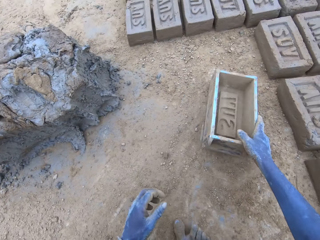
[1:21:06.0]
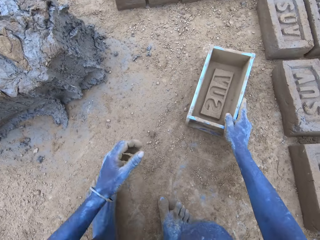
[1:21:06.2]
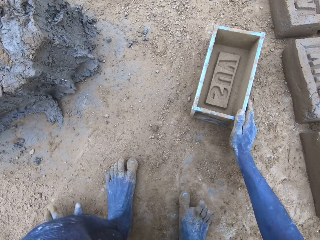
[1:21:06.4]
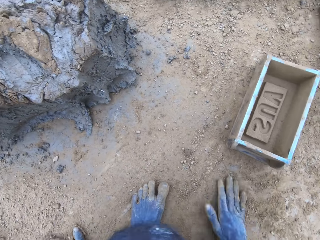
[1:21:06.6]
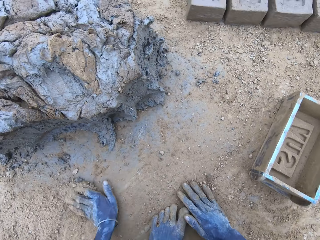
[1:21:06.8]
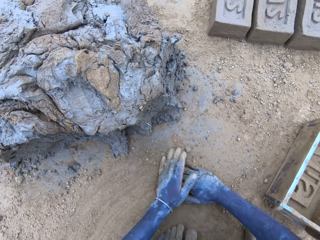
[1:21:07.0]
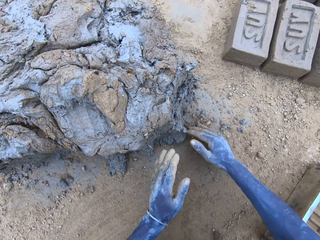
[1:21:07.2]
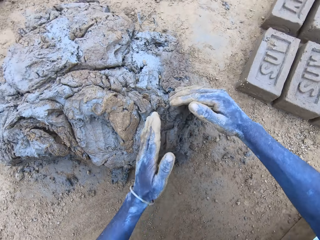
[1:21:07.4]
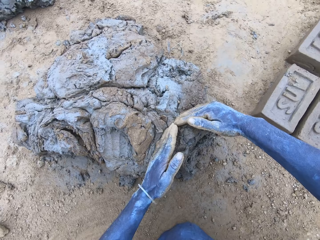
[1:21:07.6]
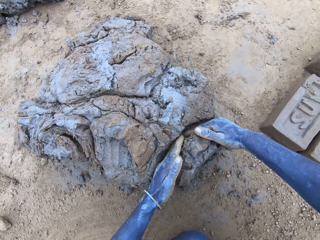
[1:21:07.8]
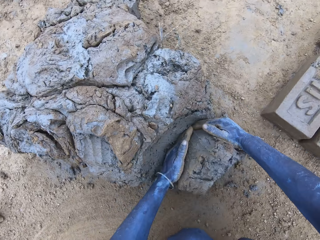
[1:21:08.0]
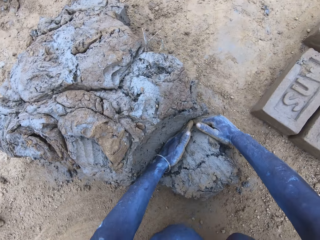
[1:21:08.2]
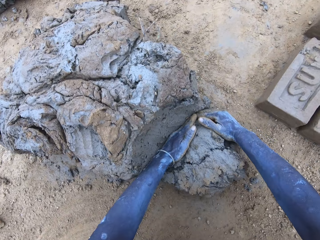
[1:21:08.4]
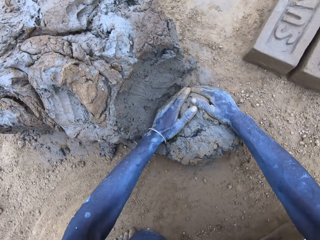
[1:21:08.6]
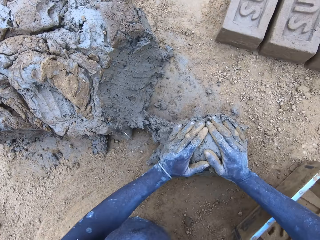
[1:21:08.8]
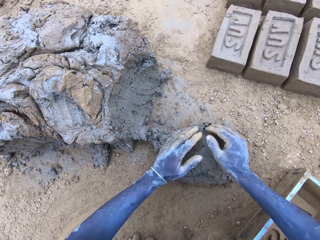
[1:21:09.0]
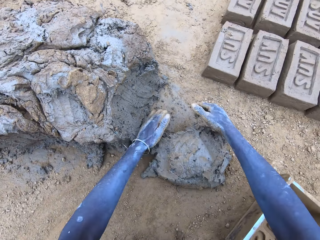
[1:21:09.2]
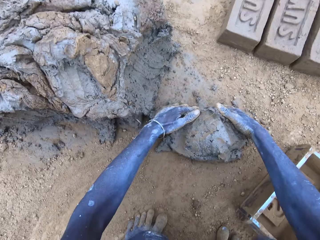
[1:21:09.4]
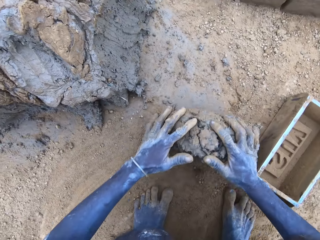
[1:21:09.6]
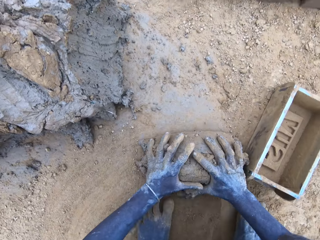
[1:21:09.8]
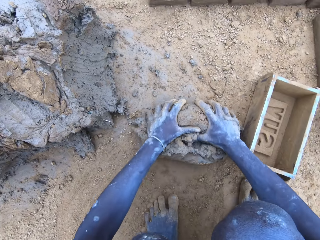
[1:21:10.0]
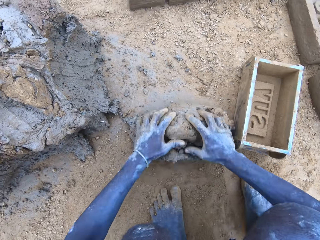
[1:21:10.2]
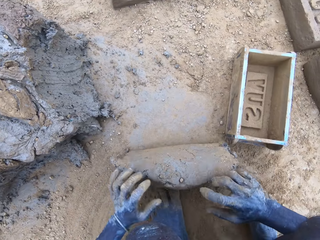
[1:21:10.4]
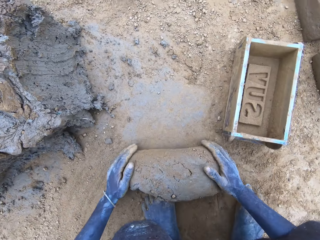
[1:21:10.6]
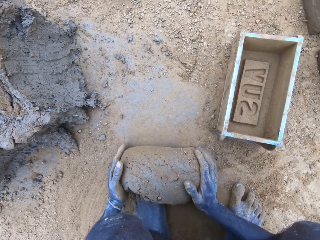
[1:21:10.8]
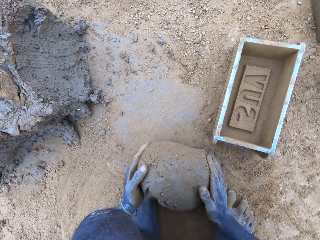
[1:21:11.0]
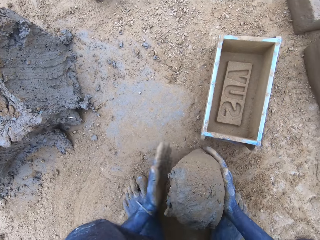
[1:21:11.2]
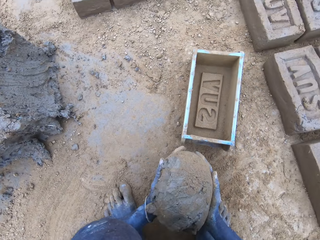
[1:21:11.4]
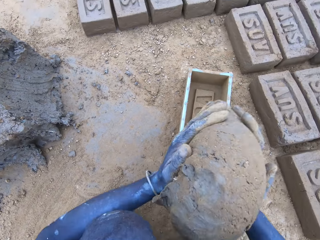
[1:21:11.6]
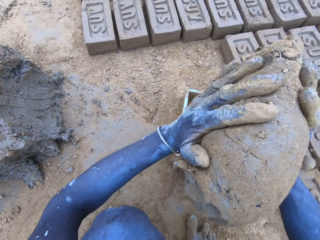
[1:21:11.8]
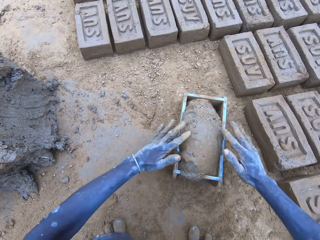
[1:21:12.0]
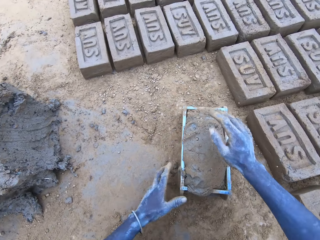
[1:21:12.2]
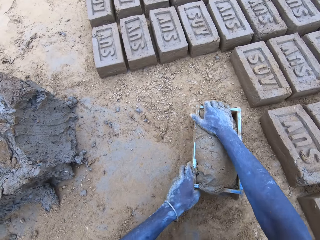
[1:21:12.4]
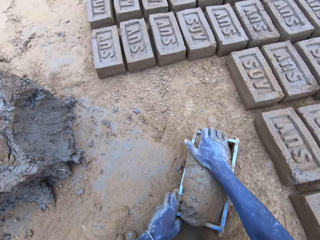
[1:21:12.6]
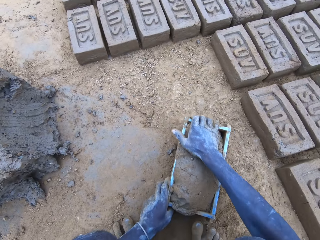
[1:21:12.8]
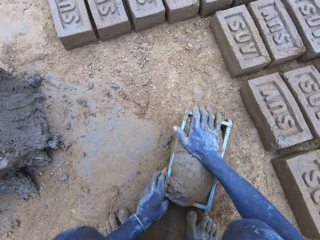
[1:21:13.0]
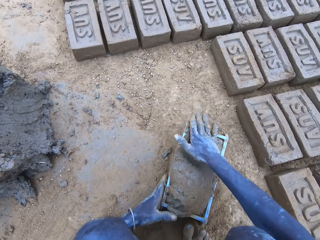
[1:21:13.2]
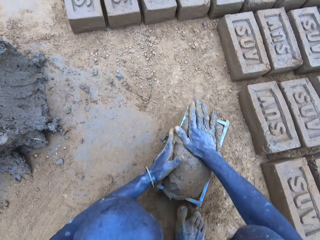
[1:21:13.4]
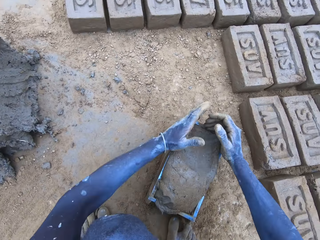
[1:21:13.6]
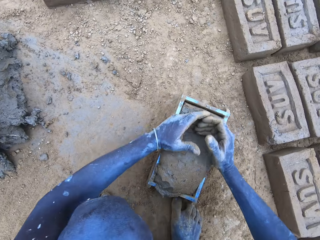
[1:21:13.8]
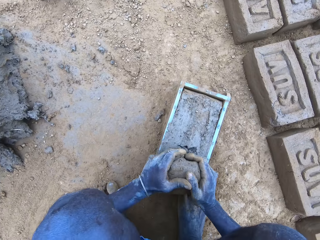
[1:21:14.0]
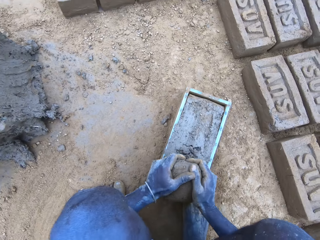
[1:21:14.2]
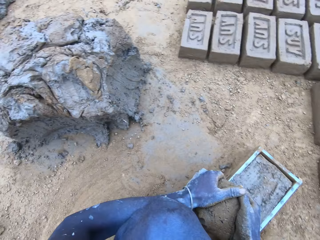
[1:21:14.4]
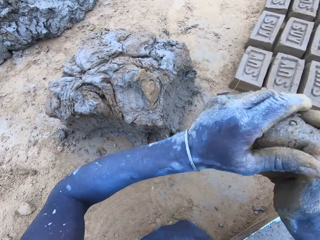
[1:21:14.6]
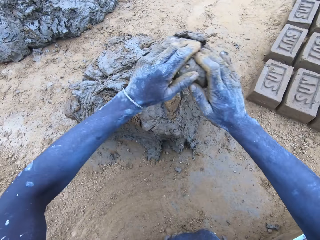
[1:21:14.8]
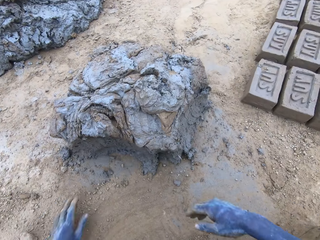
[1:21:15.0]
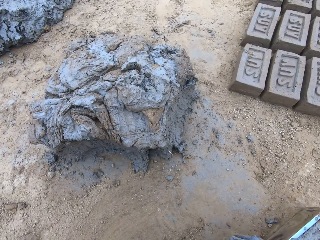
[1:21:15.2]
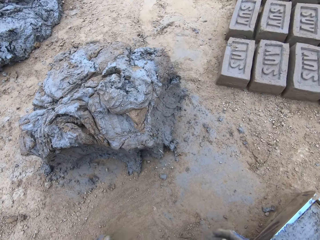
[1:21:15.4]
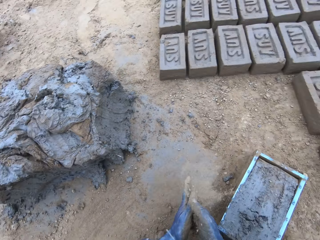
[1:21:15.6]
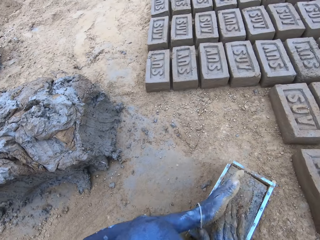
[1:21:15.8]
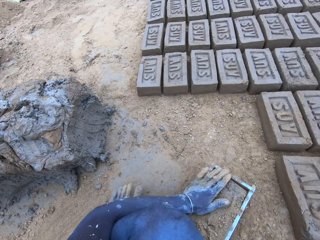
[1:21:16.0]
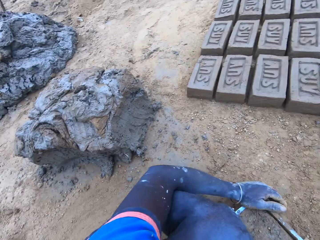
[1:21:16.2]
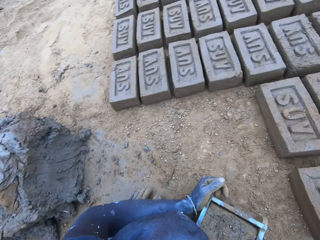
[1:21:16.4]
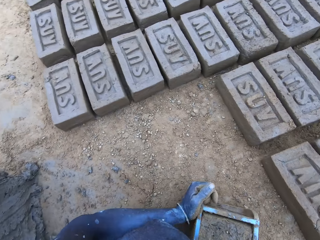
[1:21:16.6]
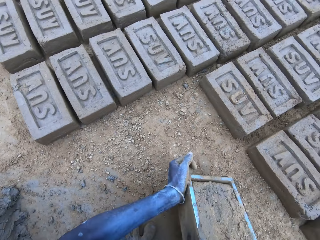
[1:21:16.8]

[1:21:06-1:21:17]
The camera wearer drops the brick mold. They cut the mud. They put the mud in something. They mold the mud. They drop the mud in the brick mold. They reduce the mud from the brick mold.

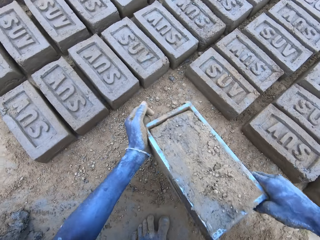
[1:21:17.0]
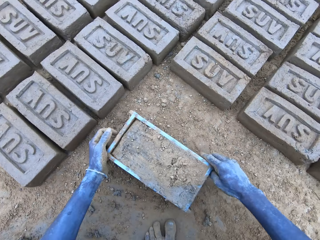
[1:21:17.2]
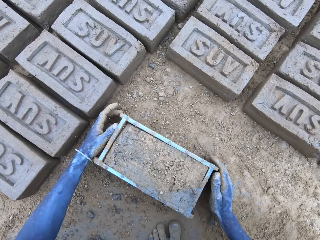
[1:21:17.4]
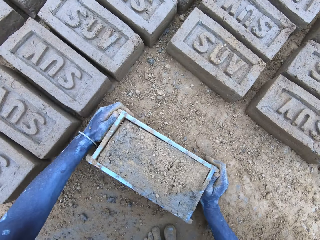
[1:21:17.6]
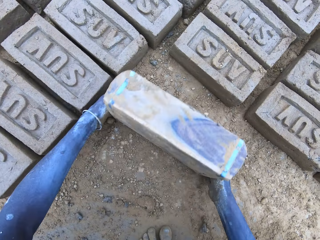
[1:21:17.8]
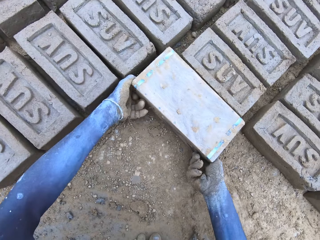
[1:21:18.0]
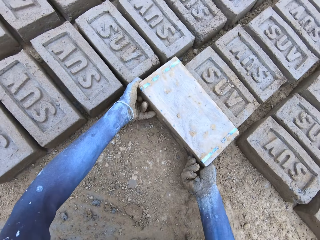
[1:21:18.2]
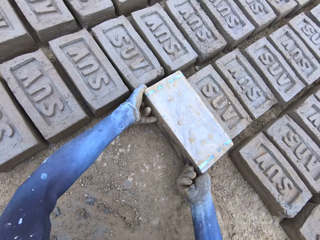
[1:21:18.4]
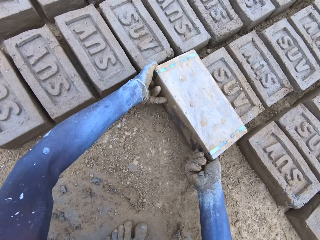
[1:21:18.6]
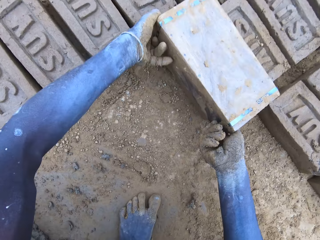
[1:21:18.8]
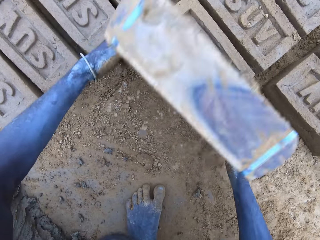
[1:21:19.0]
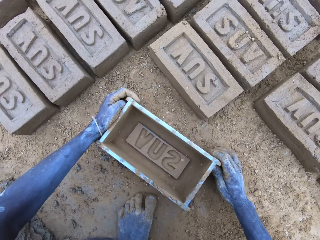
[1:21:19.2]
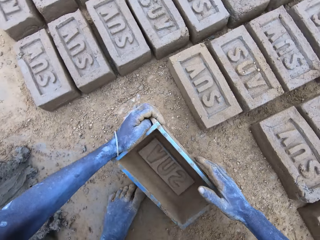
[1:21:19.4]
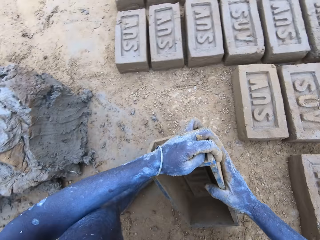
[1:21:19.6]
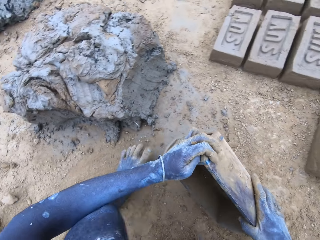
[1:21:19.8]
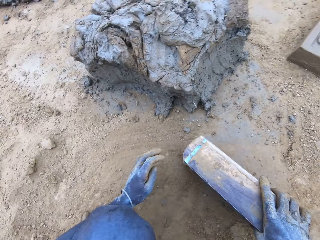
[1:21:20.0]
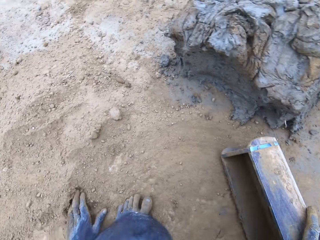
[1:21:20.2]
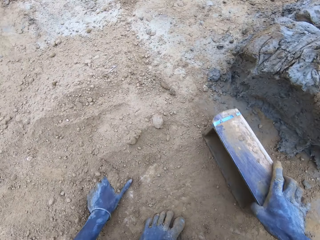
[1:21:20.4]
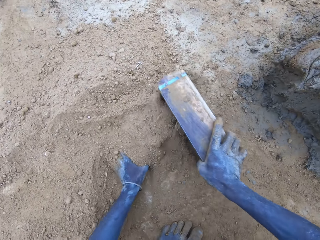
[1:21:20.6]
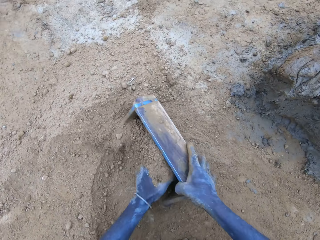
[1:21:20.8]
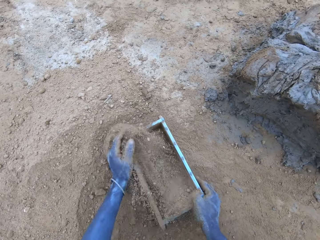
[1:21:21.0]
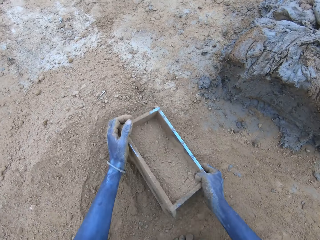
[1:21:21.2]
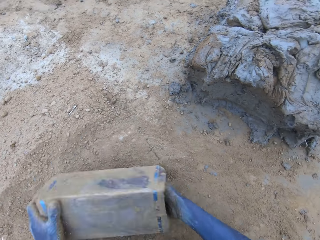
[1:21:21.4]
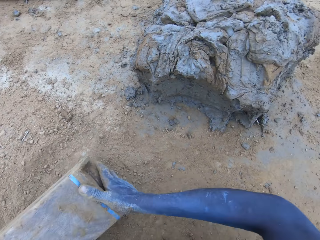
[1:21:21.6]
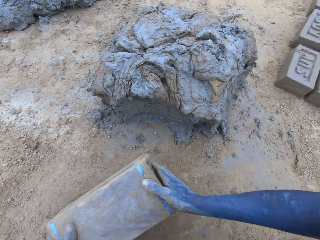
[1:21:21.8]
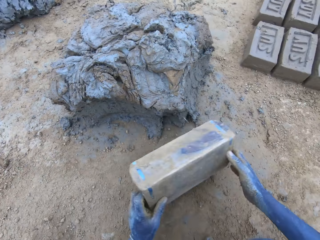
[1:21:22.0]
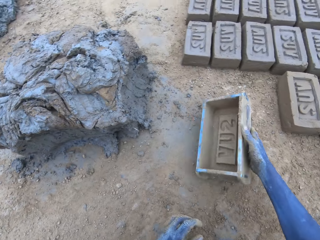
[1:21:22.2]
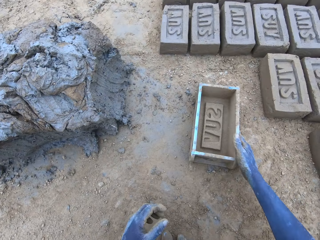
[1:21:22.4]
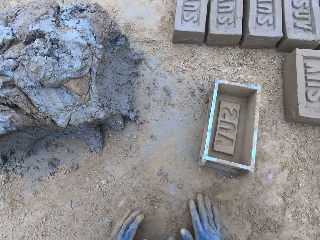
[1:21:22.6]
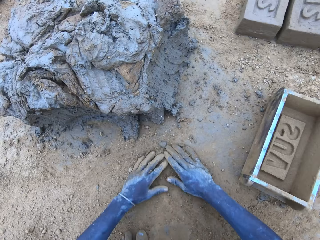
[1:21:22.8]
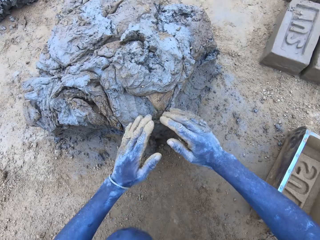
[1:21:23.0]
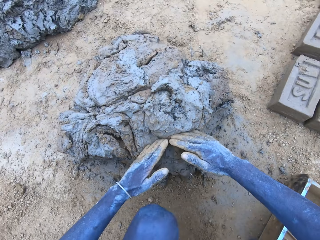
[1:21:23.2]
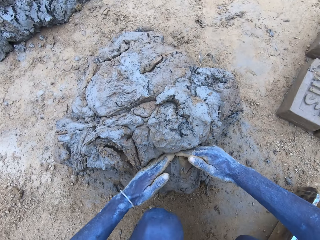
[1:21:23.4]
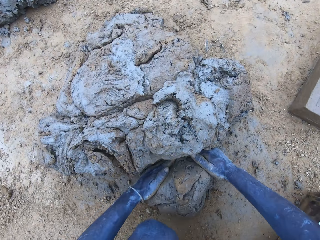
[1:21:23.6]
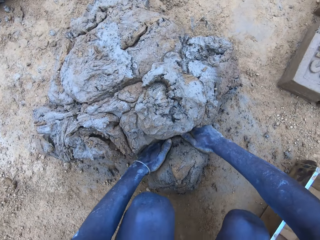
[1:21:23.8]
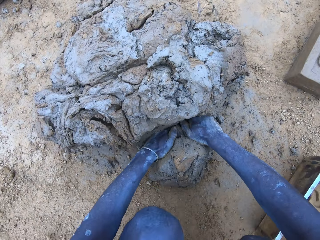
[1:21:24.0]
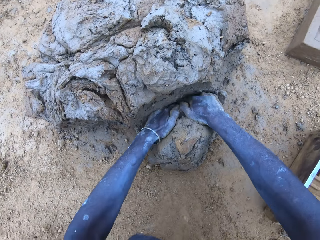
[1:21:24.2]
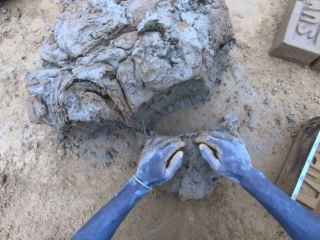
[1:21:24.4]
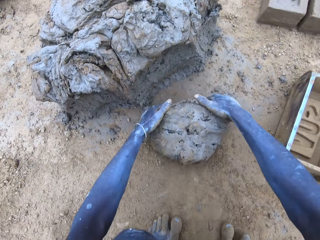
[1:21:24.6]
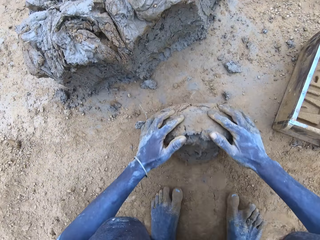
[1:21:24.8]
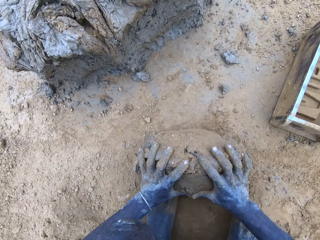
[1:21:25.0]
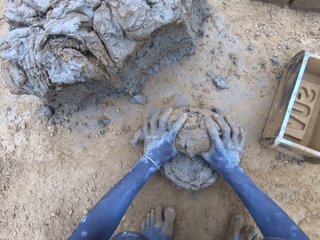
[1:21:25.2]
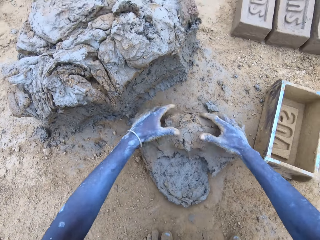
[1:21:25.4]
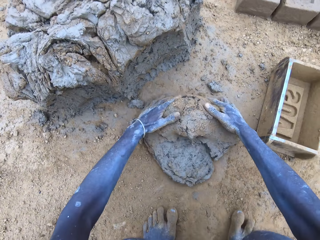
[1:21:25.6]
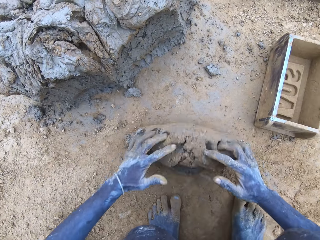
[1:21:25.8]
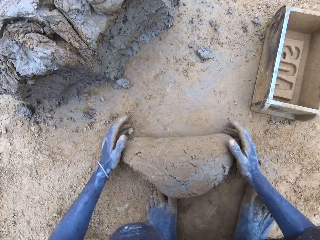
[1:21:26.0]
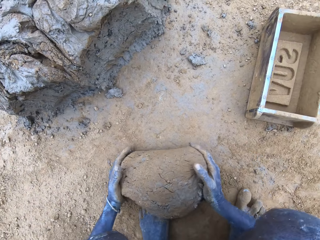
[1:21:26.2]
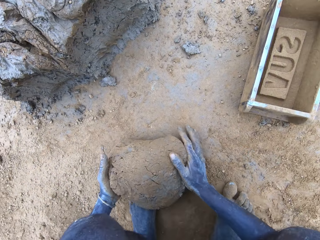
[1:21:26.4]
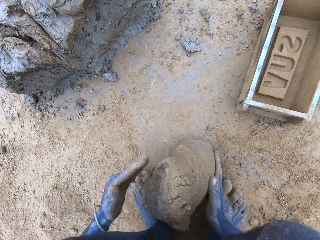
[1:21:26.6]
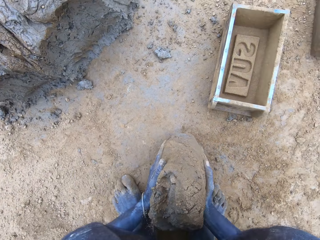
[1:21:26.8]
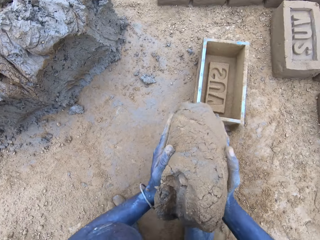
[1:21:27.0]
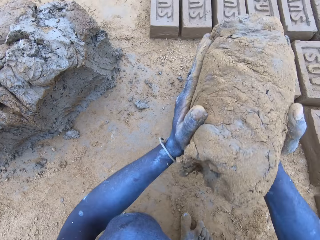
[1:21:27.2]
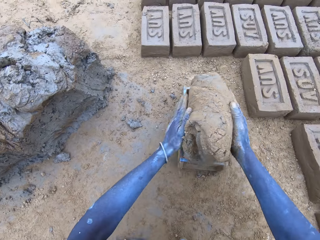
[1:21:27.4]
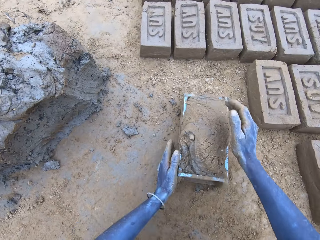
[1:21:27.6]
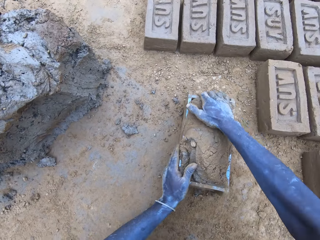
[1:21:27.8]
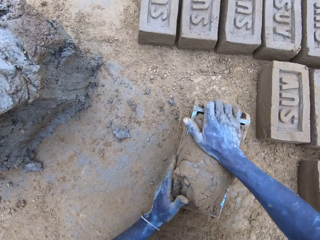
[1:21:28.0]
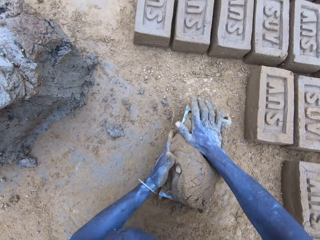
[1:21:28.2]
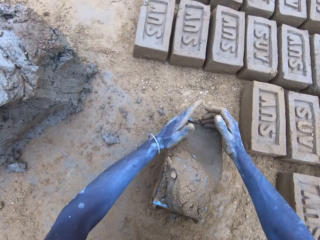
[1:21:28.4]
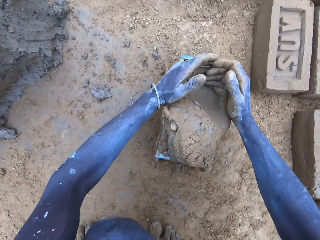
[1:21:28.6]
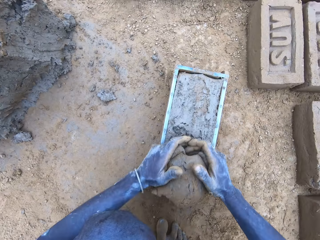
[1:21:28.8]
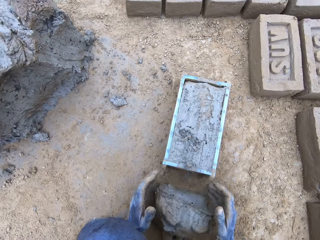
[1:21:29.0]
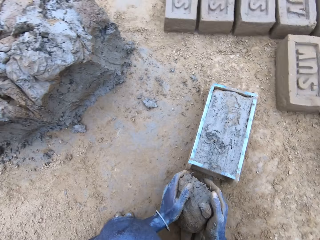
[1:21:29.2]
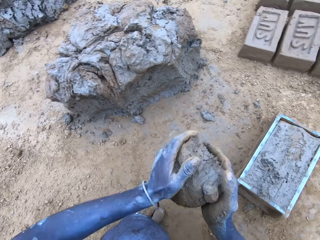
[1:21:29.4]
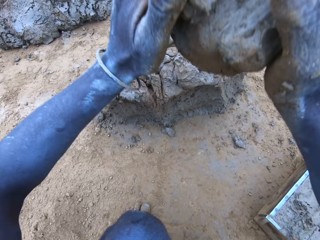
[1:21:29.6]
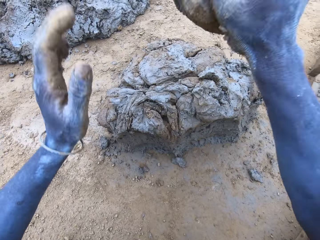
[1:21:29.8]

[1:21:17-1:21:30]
The camera wearer puts the brick on the ground. They put the soil in the brick mold. They cut the mud. They put the mud in something. They mold the mud. They drop the mud in the brick mold. They reduce the mud from the brick mold.
